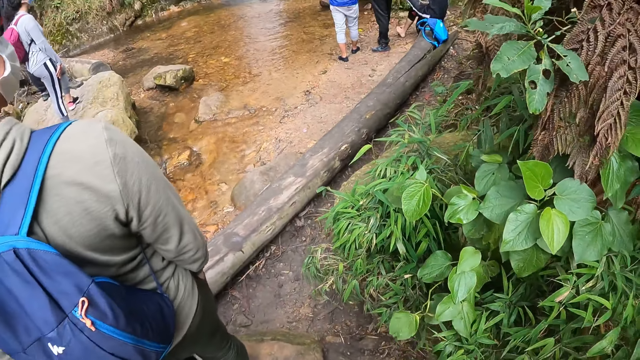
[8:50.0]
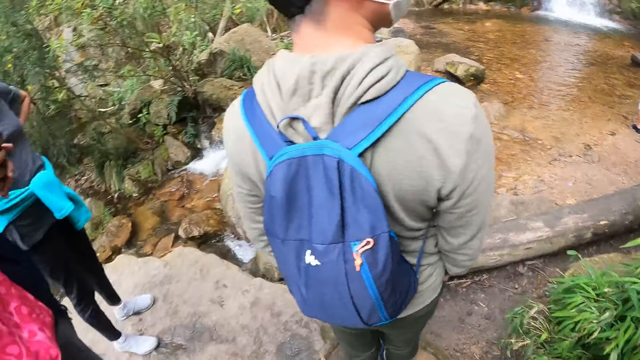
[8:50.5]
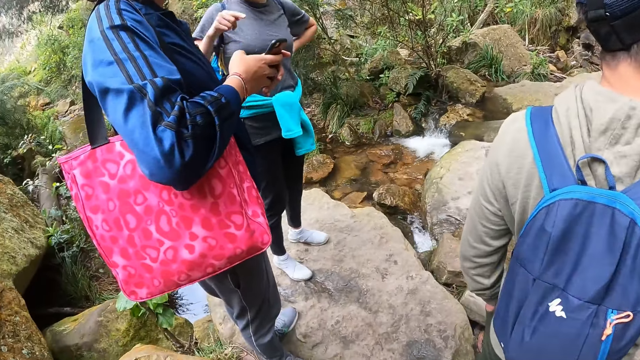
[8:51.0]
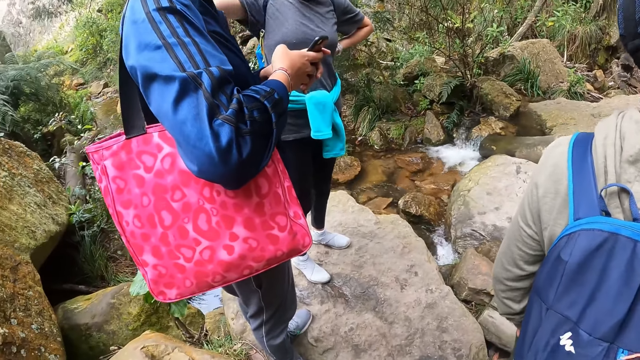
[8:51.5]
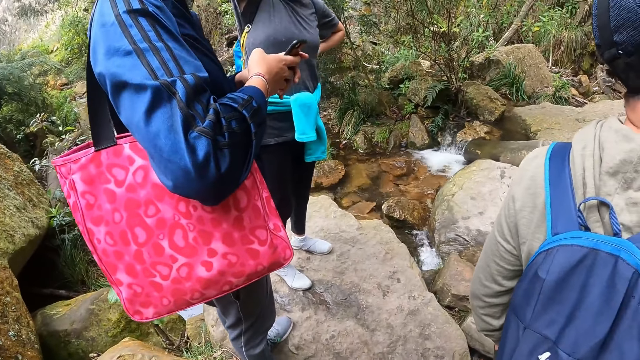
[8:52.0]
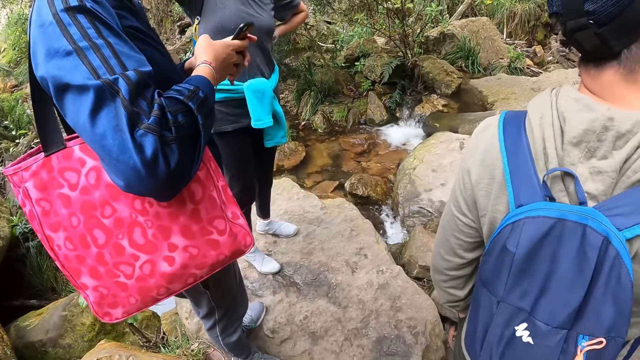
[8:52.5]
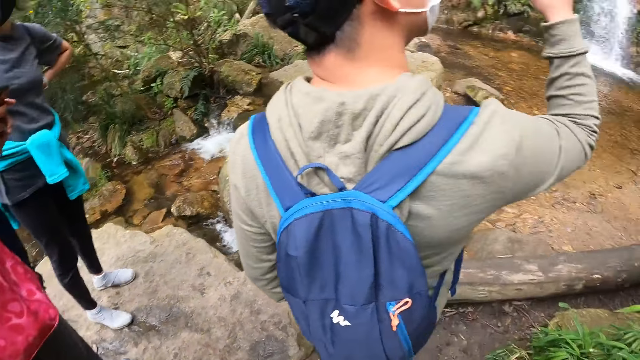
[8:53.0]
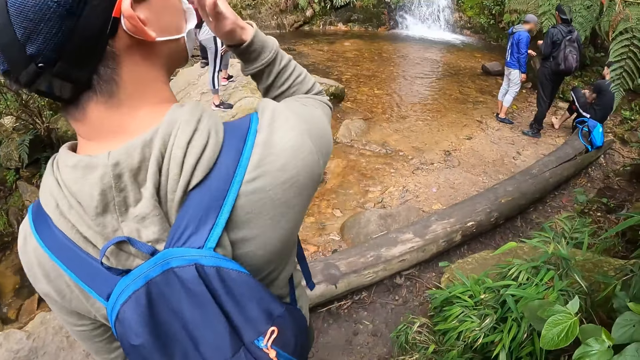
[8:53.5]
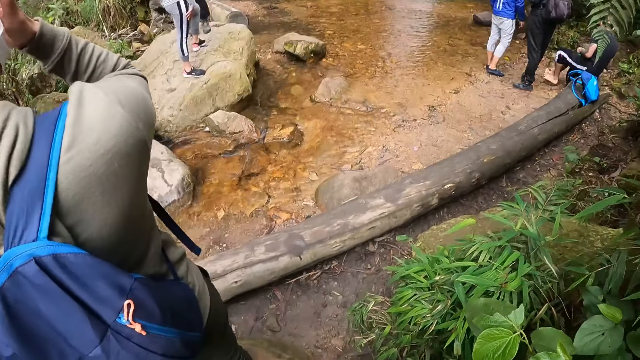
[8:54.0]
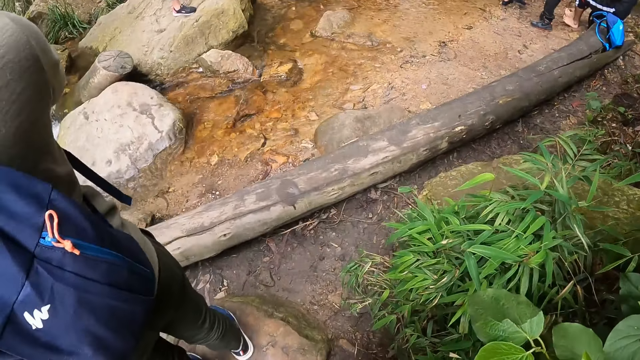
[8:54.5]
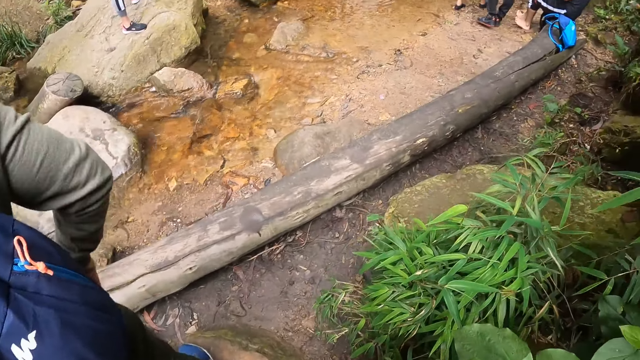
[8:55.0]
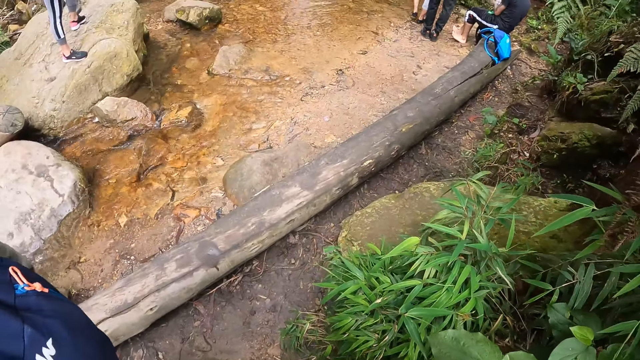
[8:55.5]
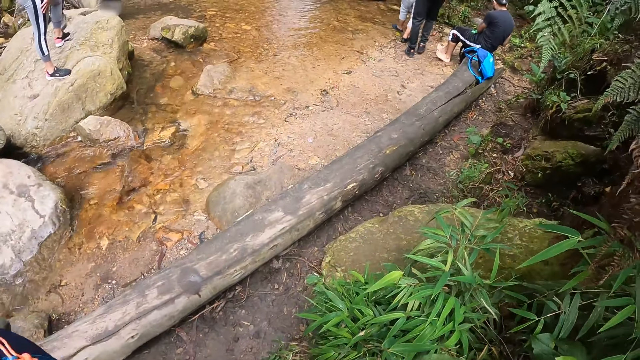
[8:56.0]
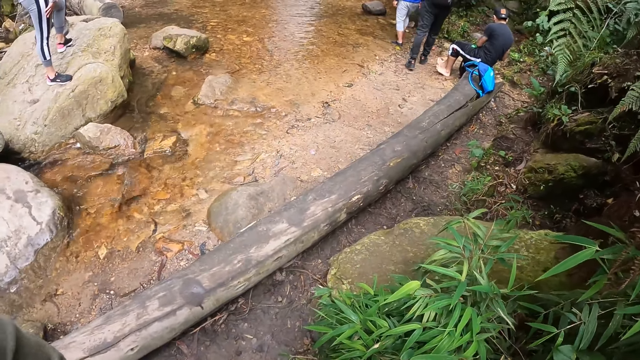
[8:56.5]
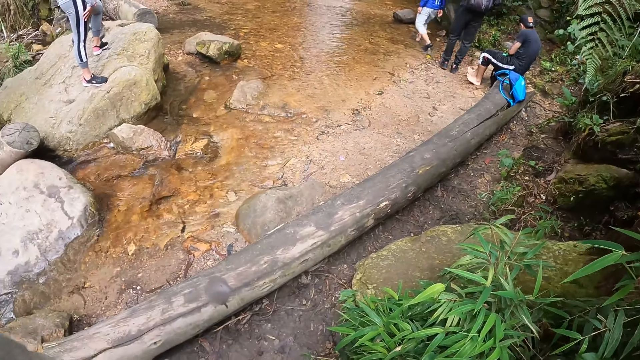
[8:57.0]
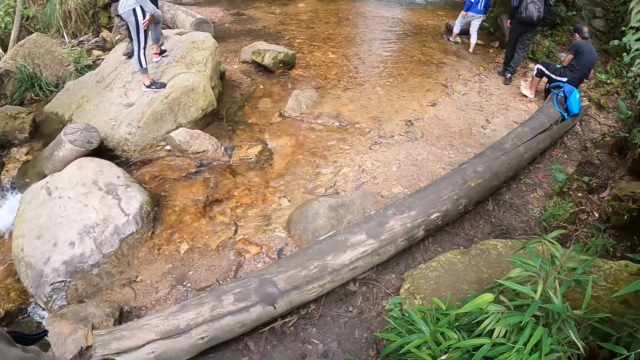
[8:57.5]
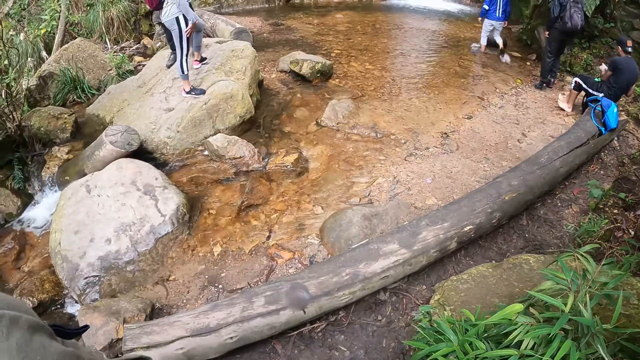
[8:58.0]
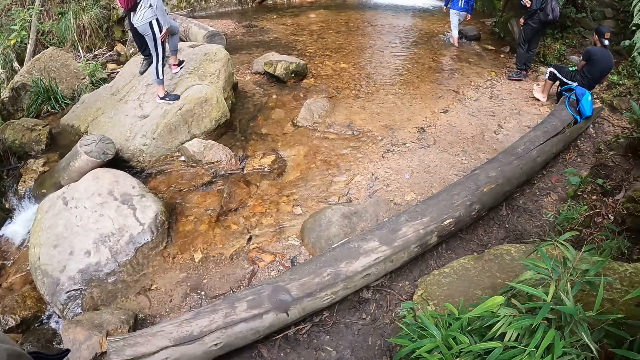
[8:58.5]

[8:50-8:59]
A man touches a nose mask on his face with his right hand.

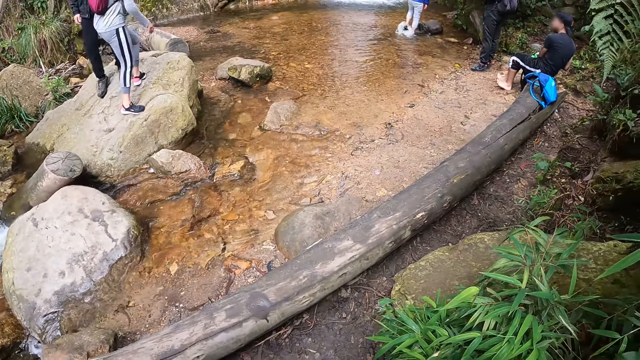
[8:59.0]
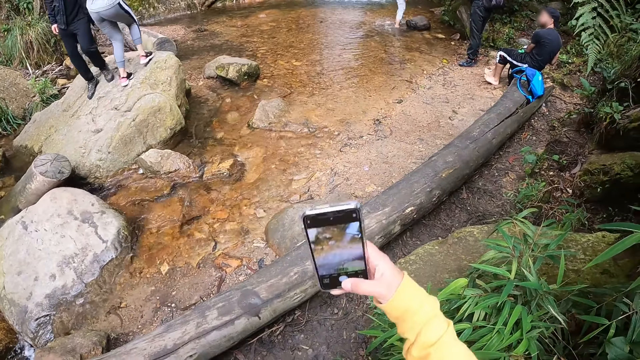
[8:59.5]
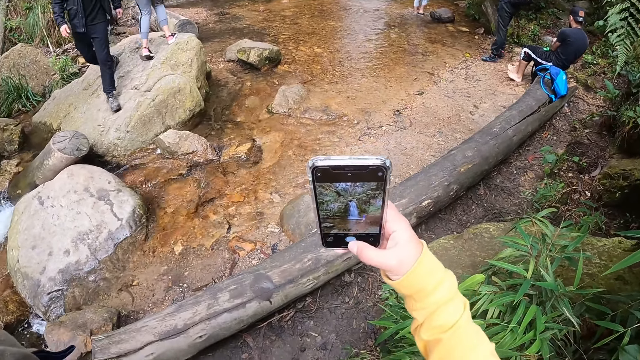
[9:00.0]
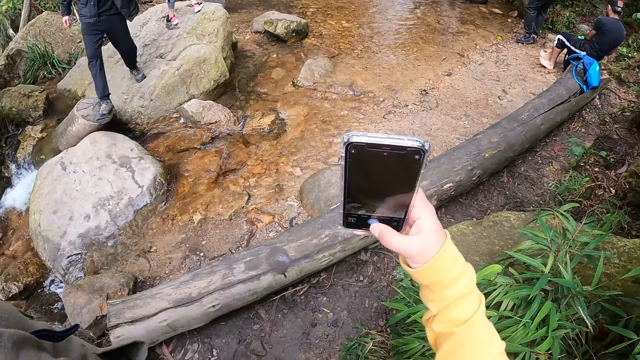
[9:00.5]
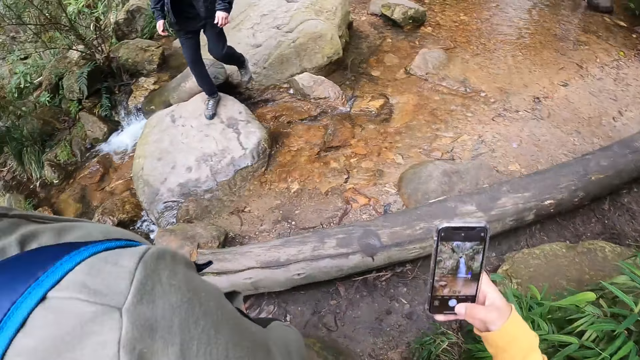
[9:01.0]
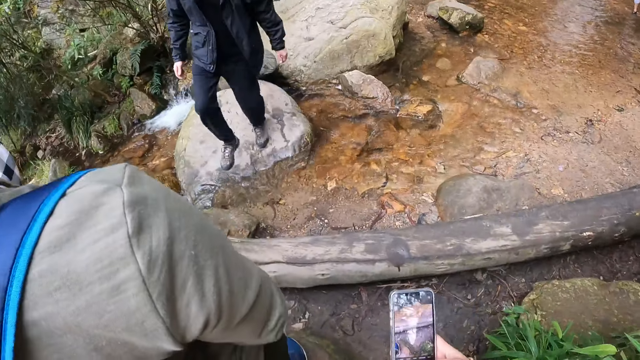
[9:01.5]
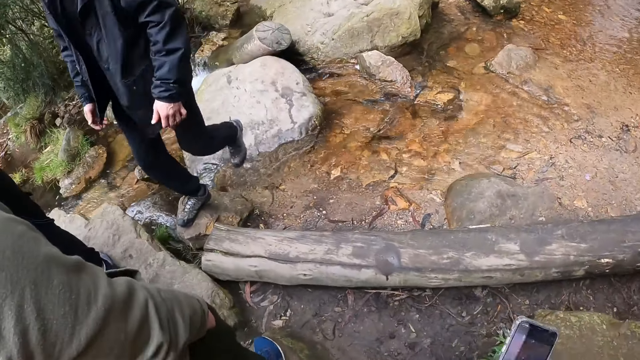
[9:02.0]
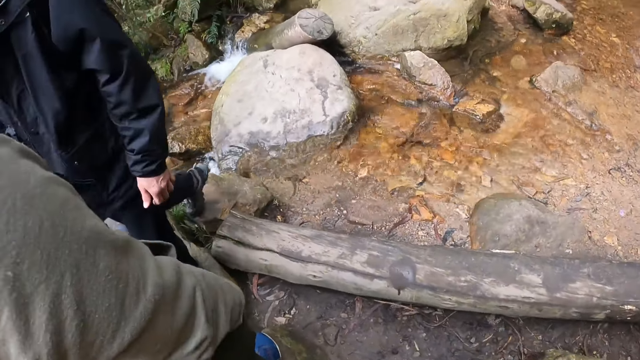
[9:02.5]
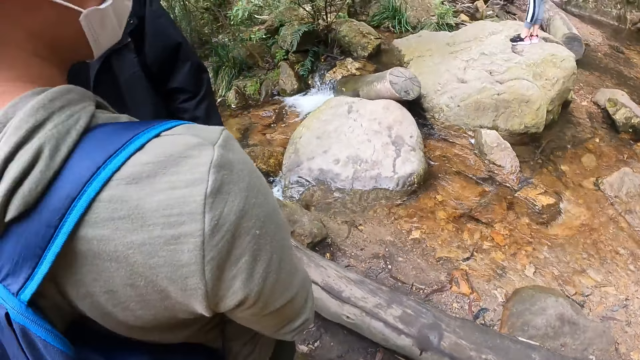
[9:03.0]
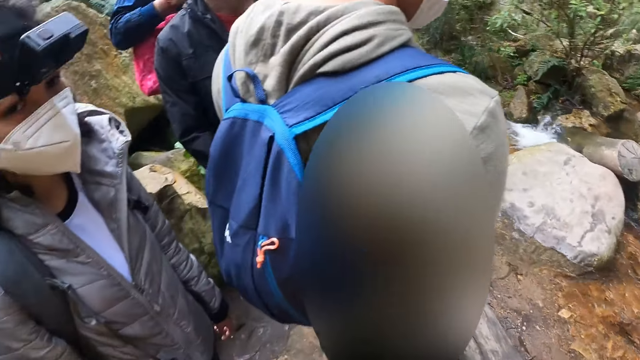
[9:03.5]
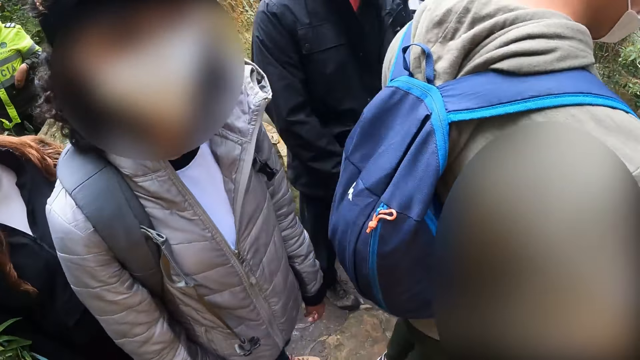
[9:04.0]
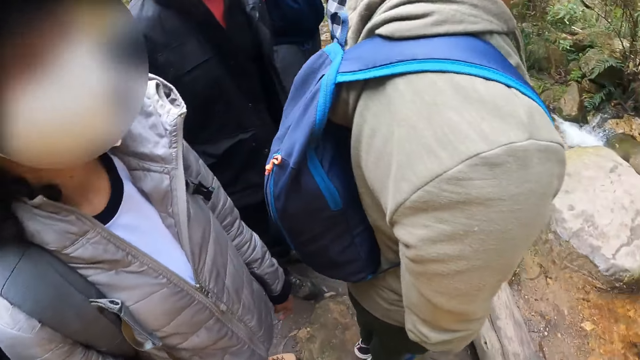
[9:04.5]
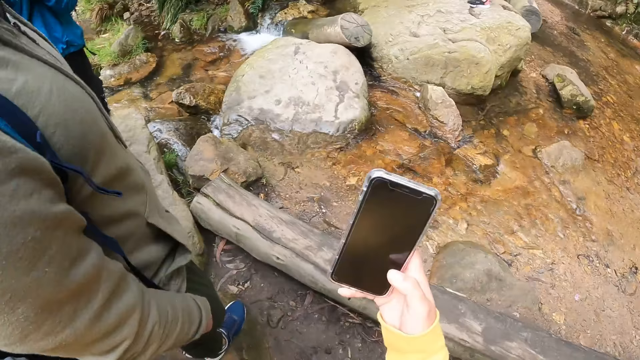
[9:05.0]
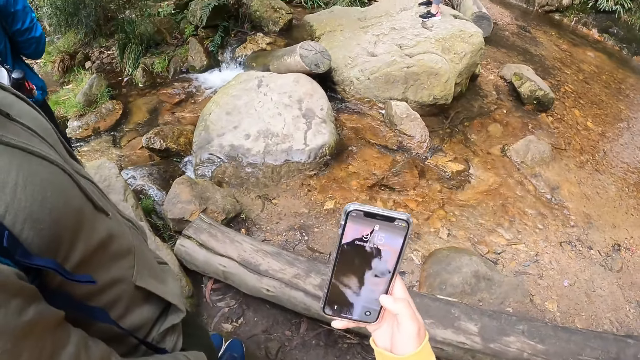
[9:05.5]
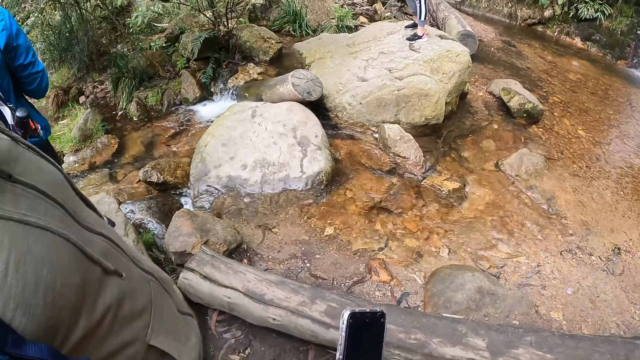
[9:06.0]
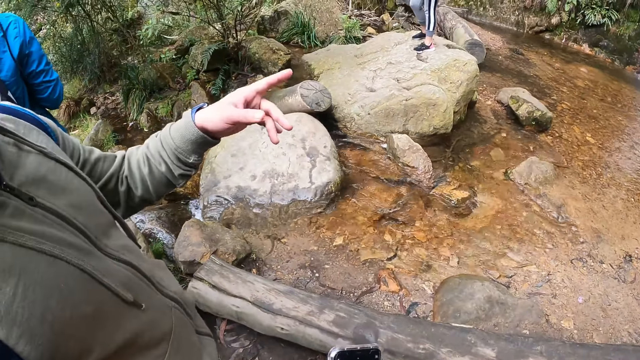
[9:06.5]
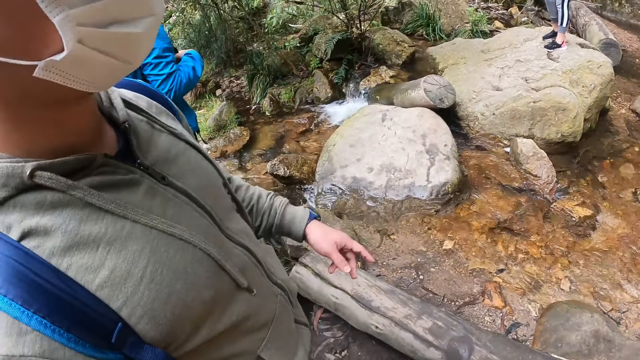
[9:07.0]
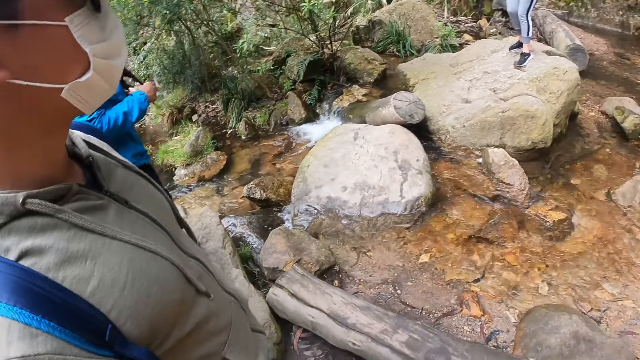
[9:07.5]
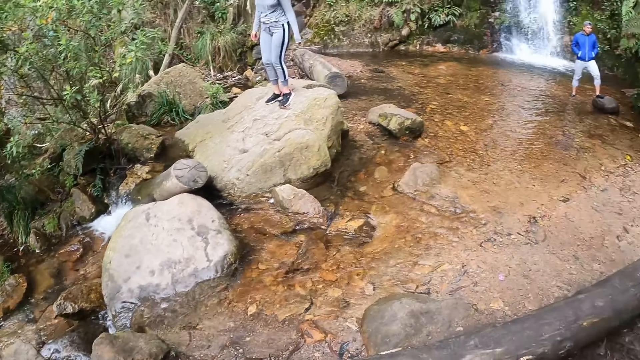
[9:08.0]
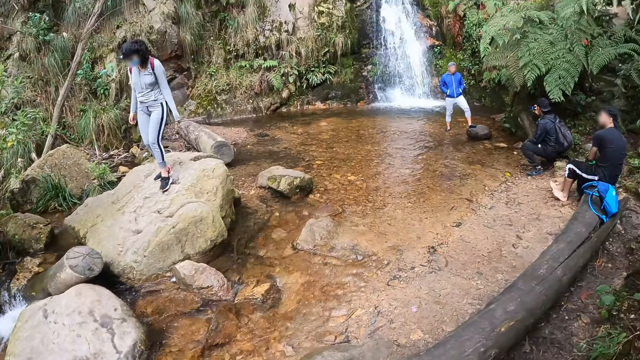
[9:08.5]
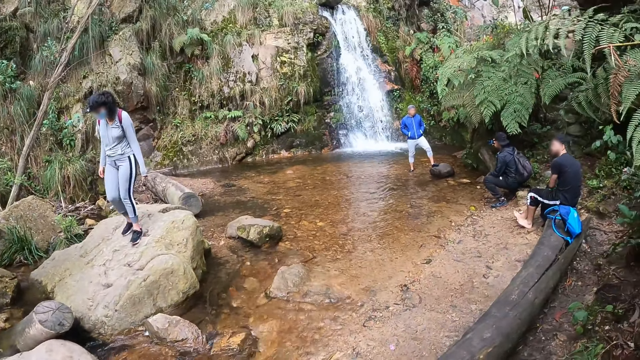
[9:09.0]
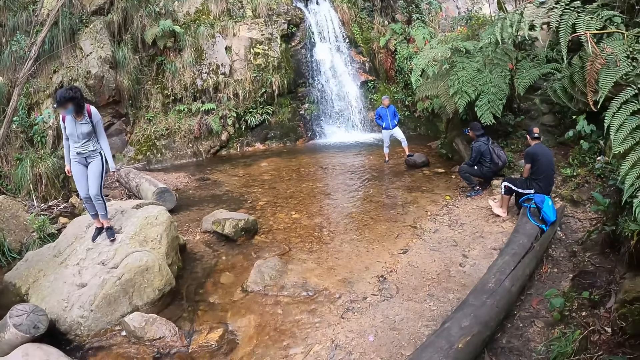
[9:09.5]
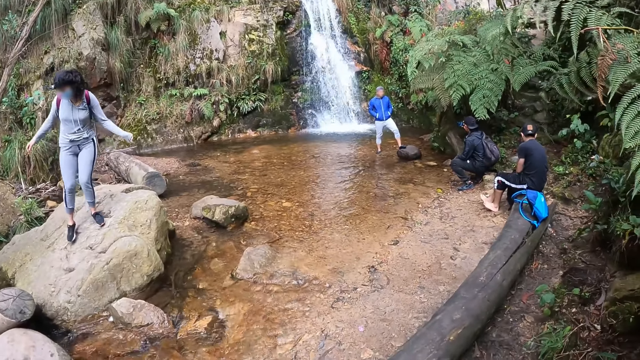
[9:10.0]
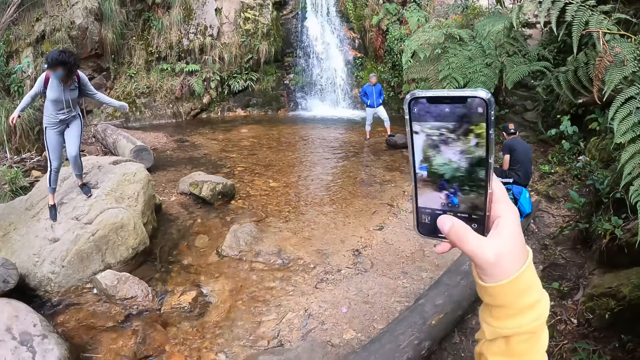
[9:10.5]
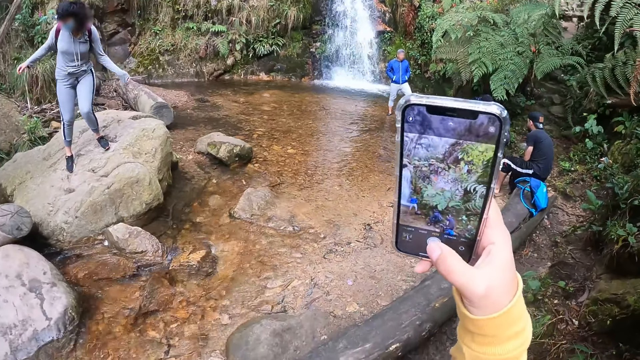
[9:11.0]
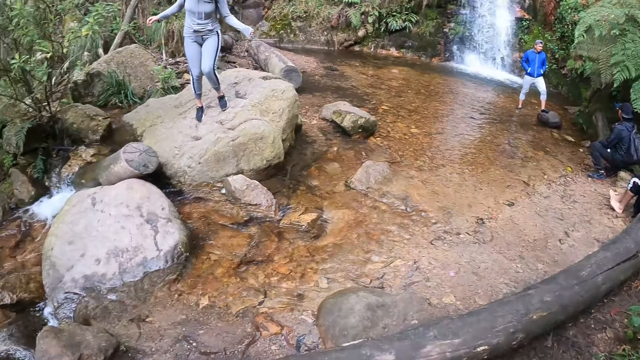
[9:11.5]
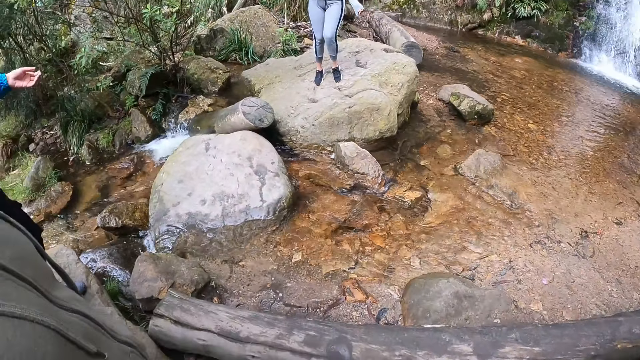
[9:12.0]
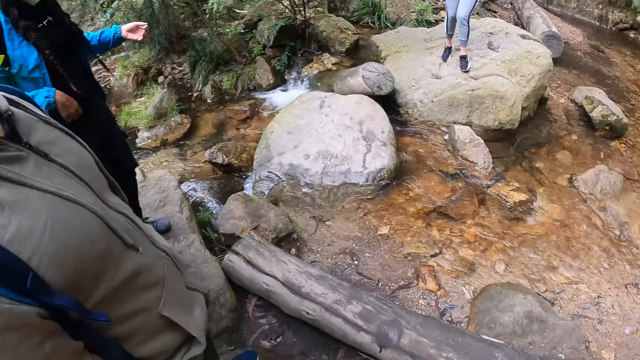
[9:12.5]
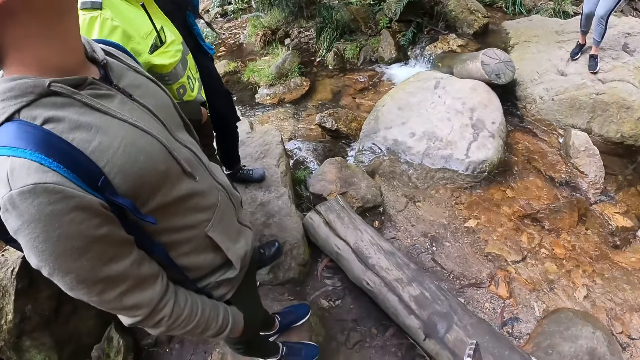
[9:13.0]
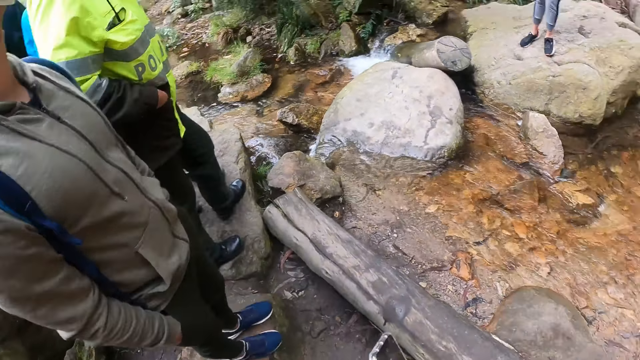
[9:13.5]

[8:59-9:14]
The camera wearer presses the phone in her right hand with her right hand. She moves the phone up, moves the phone down, and looks around. She lifts up the phone. She presses the phone in her right hand with her right hand. A man points to a direction with his left hand. The camera wearer moves the phone down and looks around. She presses the phone in her right hand with her right hand. She moves the phone down. She moves the phone down again. She looks around.
